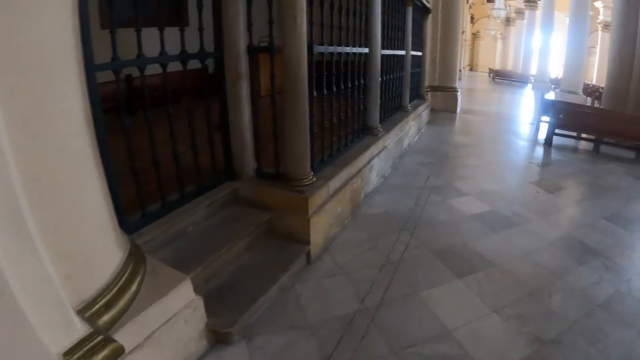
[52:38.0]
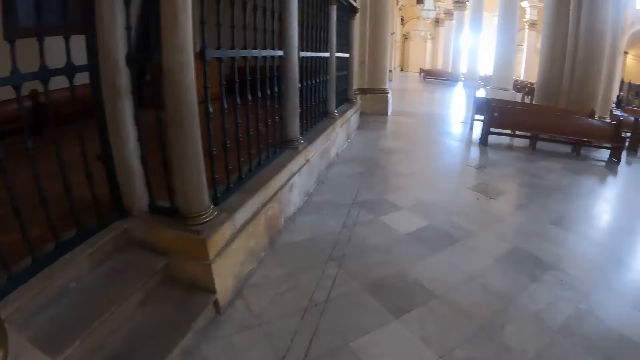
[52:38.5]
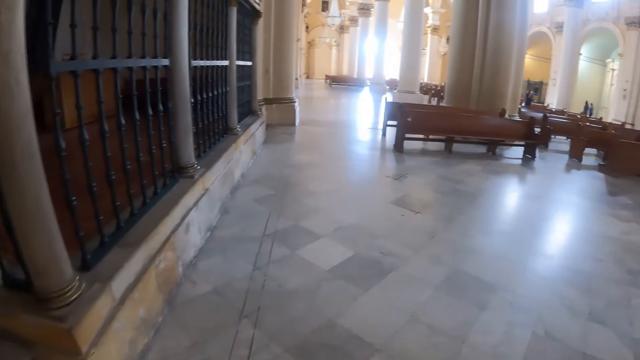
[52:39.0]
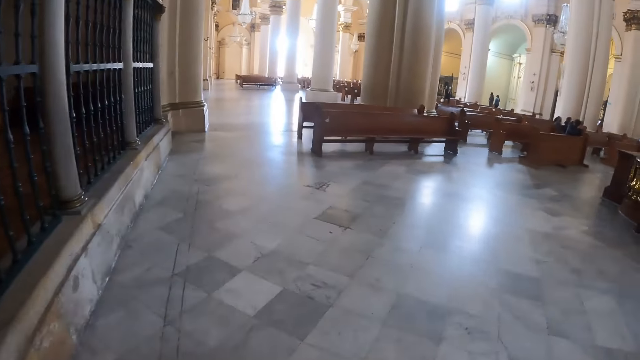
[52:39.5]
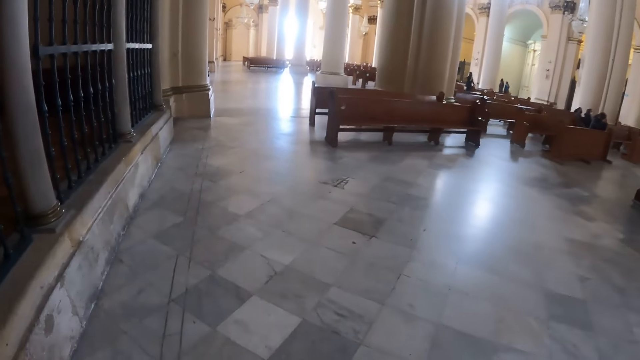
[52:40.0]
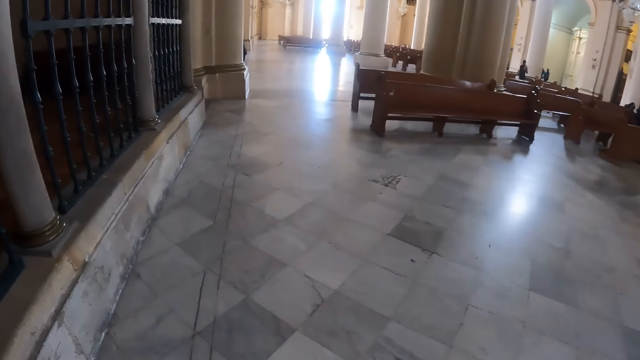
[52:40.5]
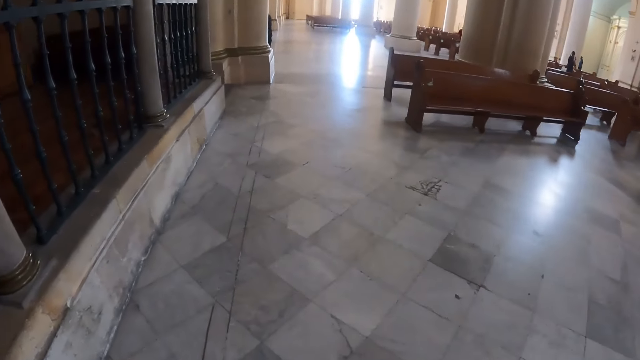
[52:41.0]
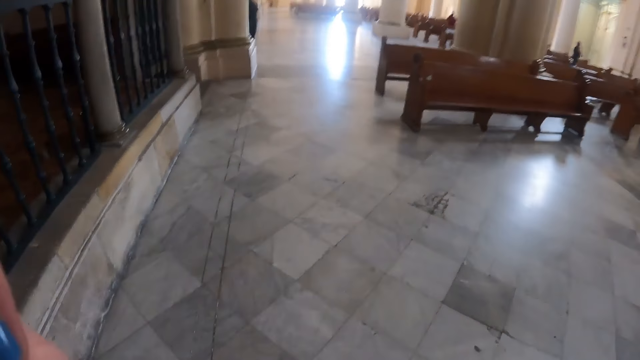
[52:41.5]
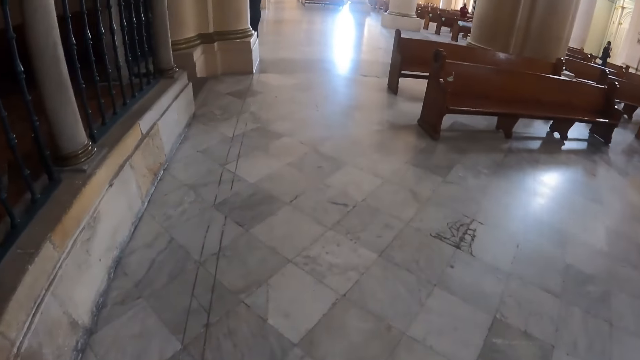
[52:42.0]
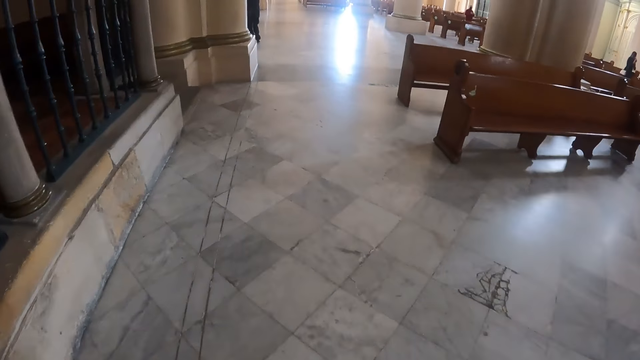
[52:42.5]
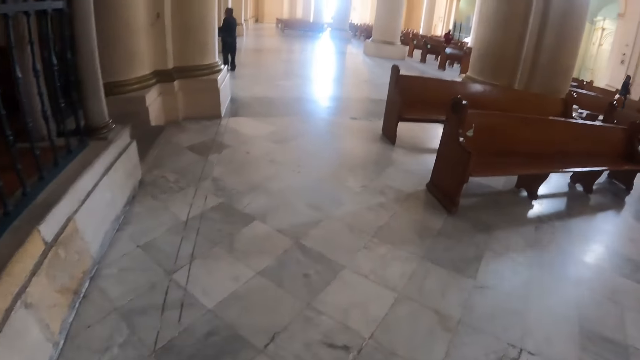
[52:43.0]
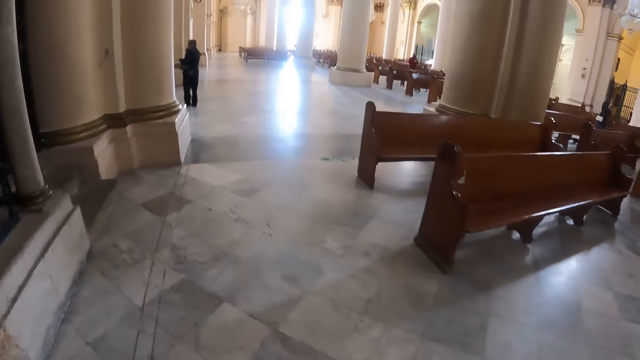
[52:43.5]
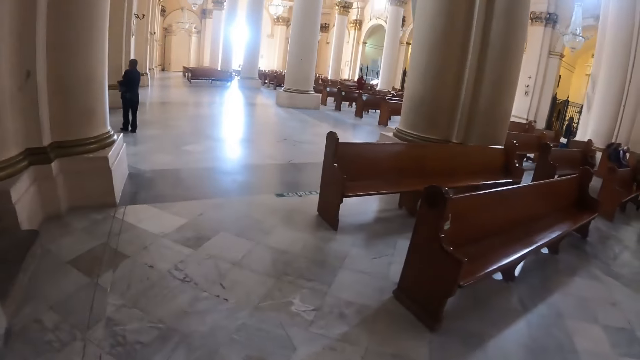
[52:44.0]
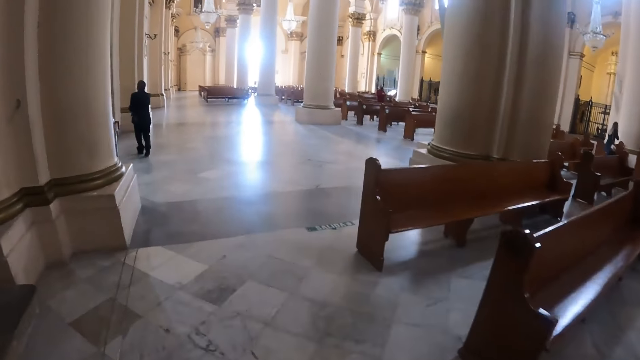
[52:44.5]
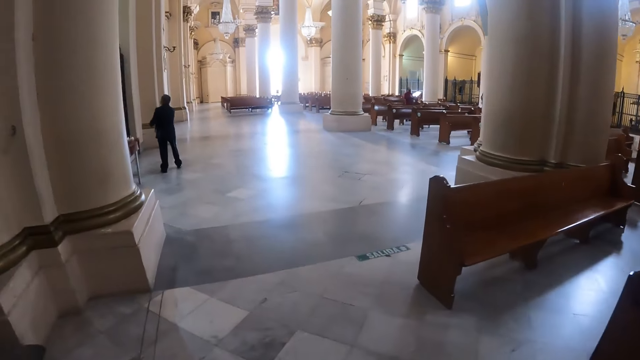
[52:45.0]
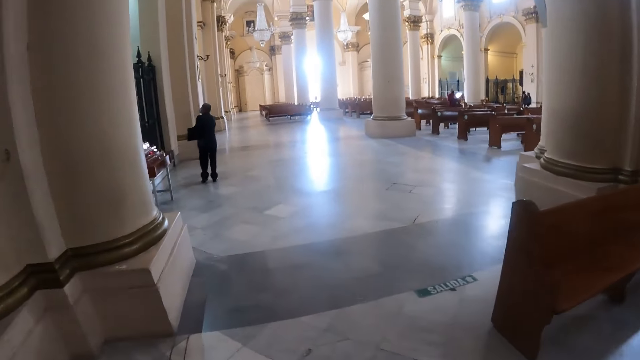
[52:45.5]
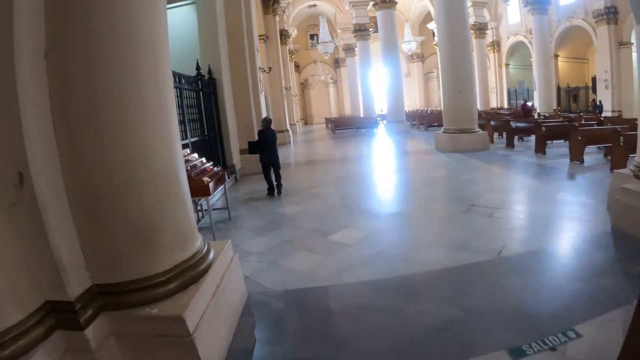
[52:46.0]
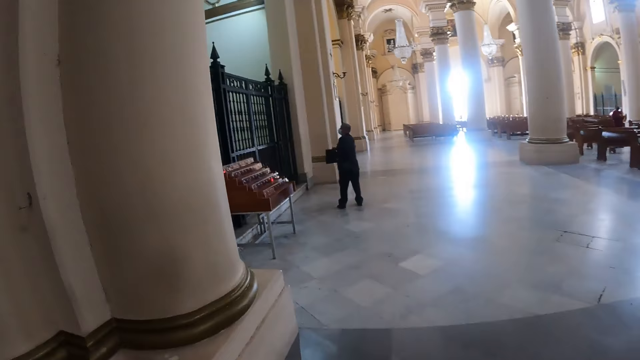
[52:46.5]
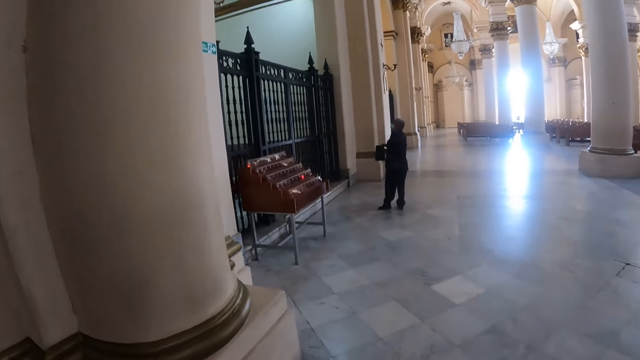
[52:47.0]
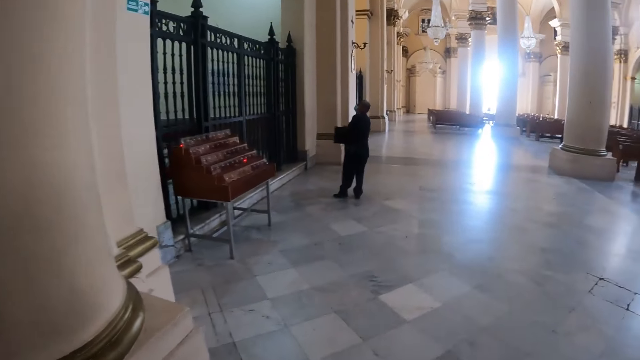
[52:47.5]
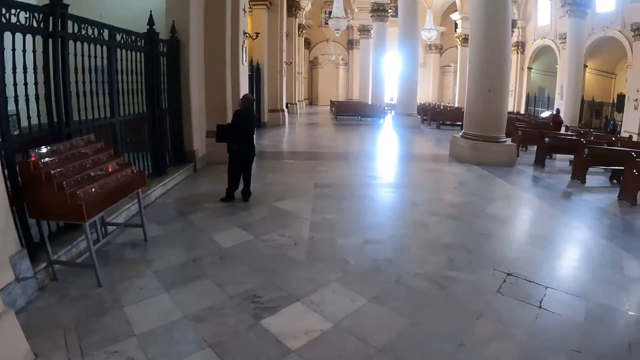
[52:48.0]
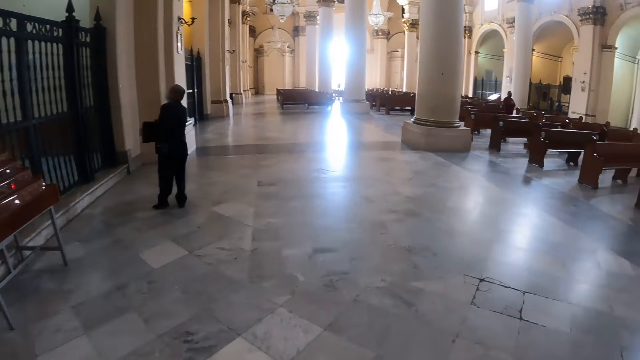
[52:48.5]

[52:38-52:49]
The camera wearer walks in the church. They walk in the church again.

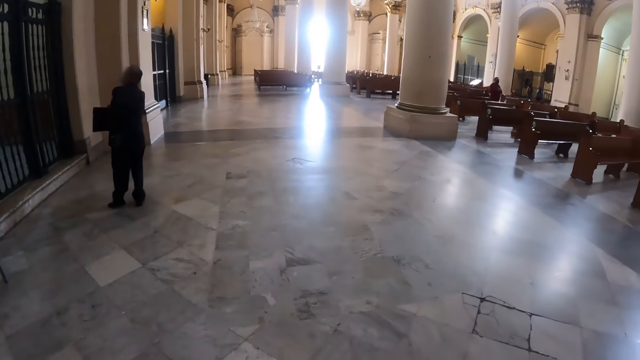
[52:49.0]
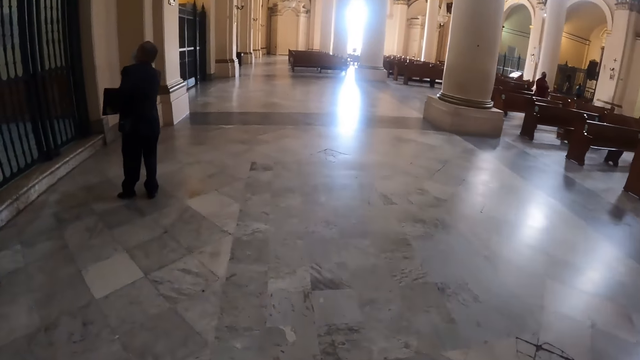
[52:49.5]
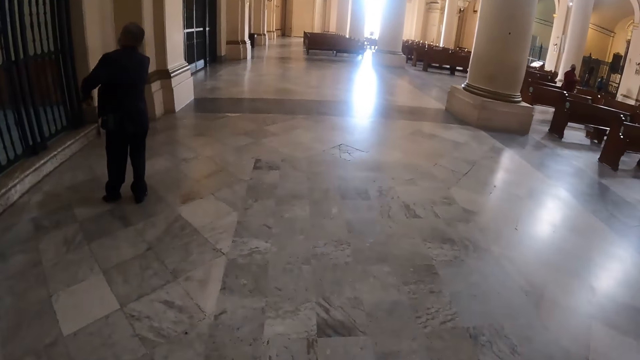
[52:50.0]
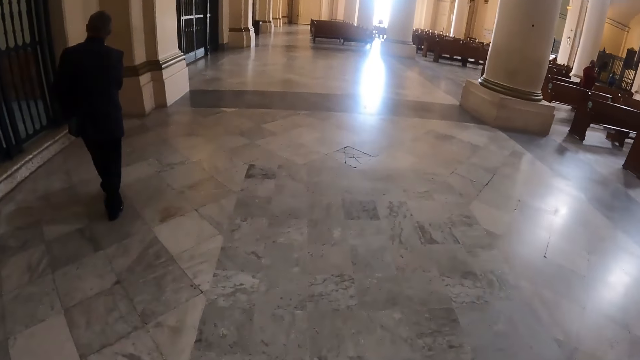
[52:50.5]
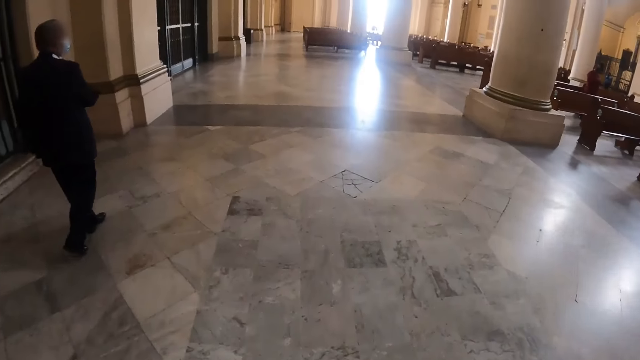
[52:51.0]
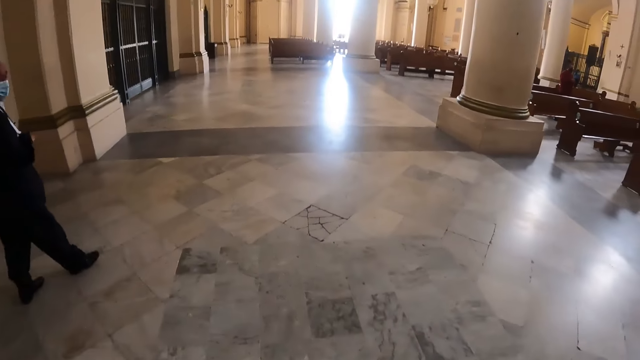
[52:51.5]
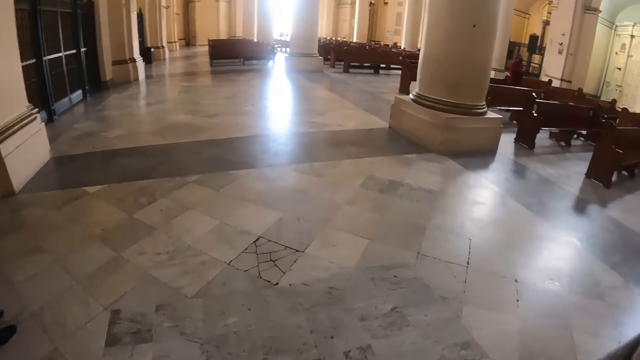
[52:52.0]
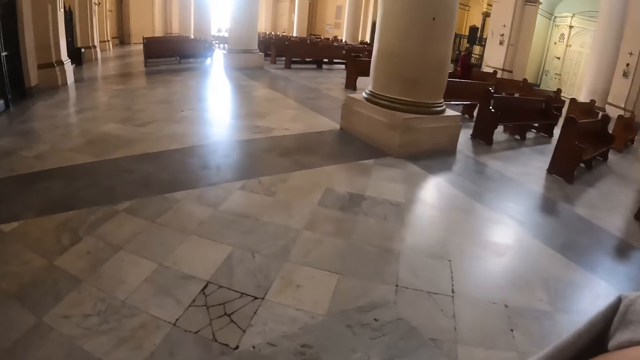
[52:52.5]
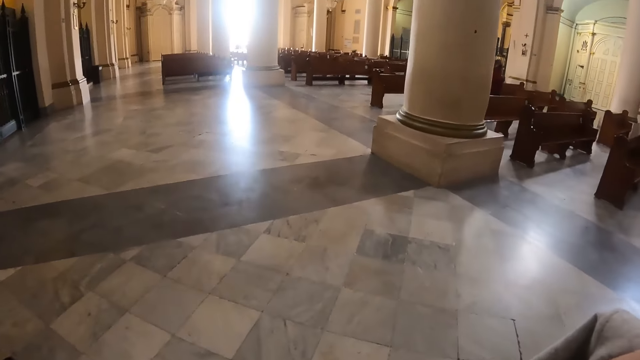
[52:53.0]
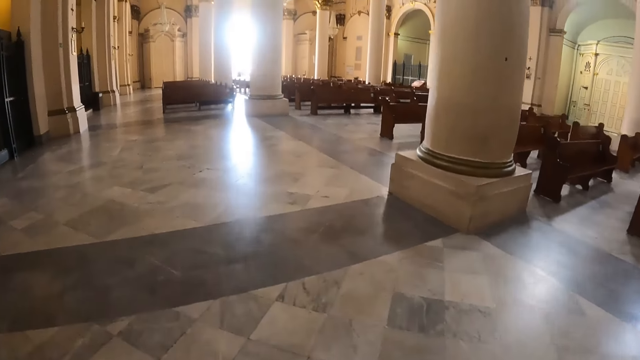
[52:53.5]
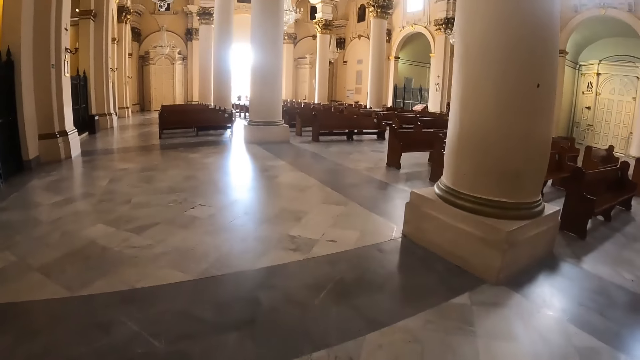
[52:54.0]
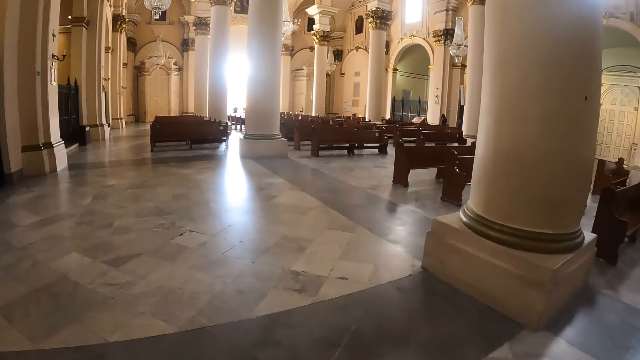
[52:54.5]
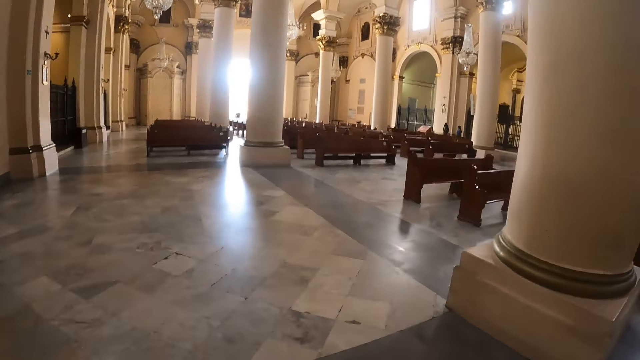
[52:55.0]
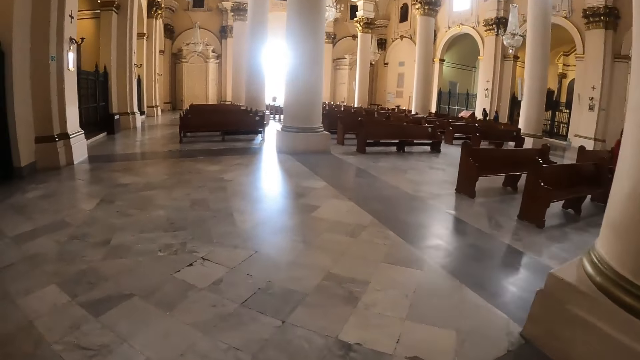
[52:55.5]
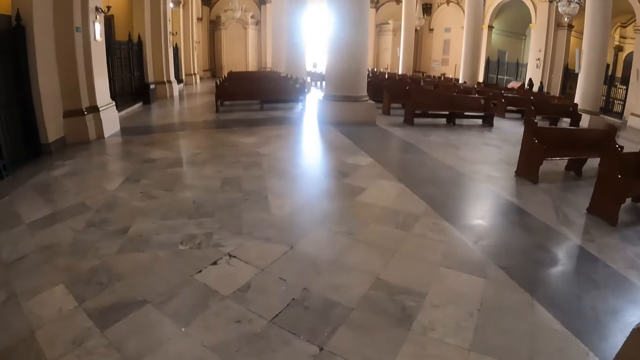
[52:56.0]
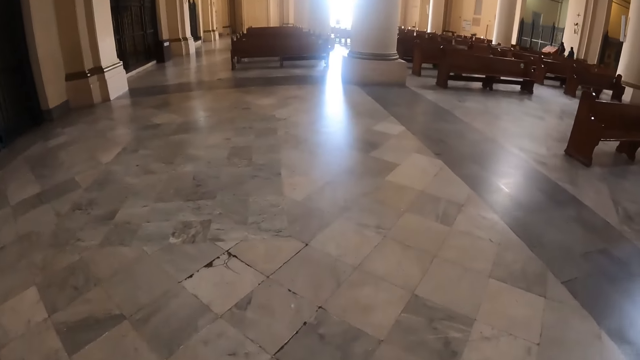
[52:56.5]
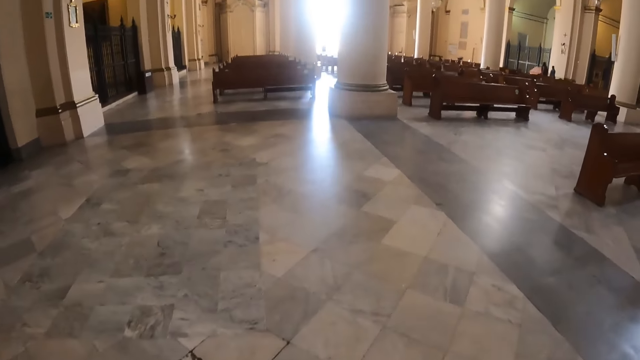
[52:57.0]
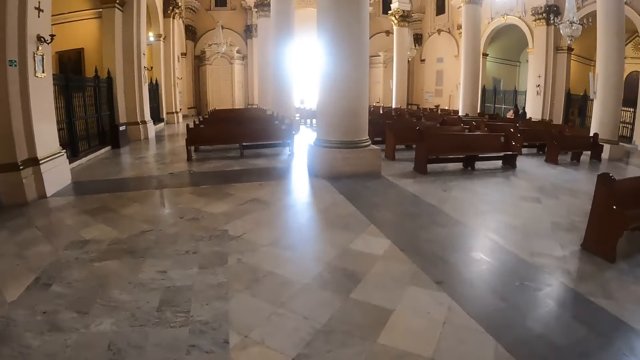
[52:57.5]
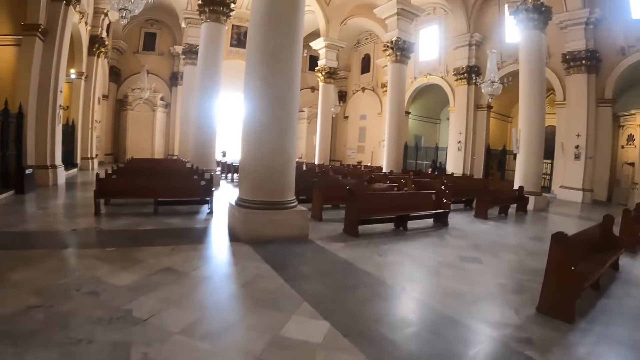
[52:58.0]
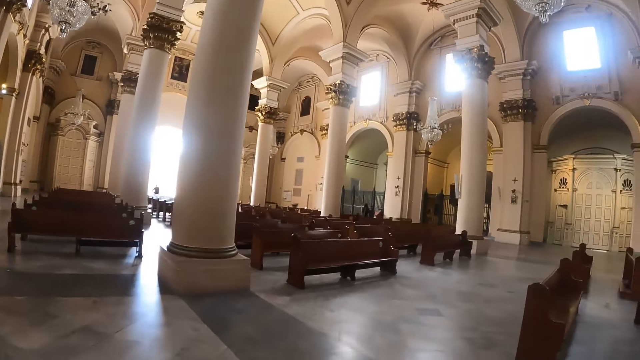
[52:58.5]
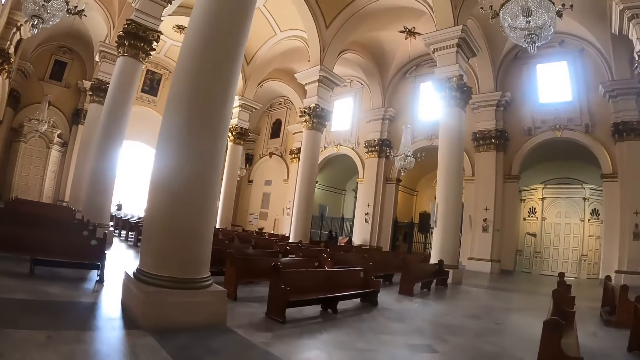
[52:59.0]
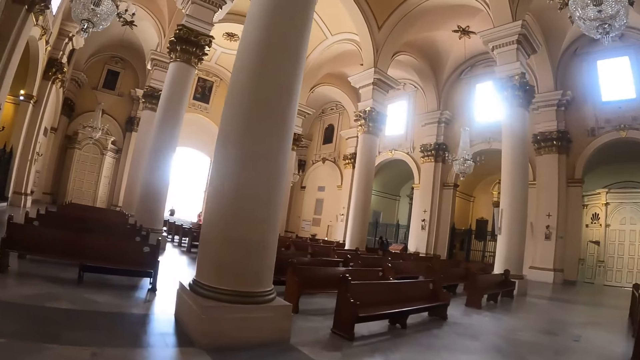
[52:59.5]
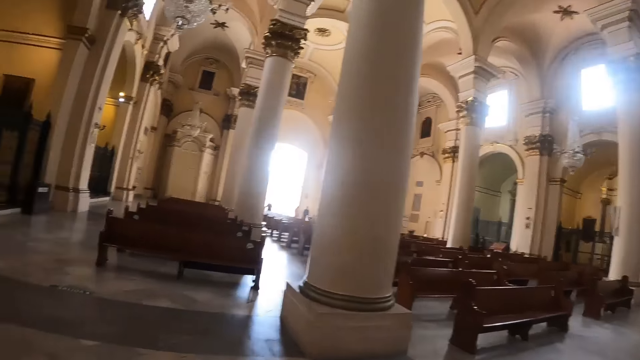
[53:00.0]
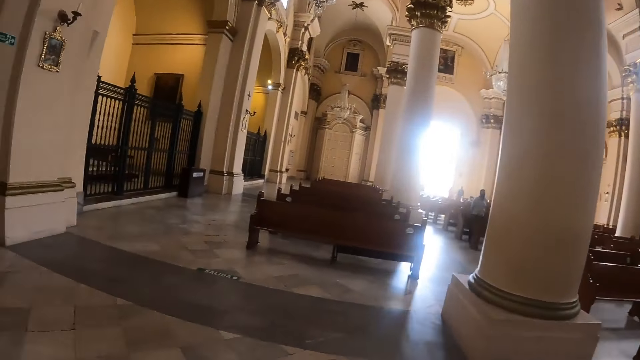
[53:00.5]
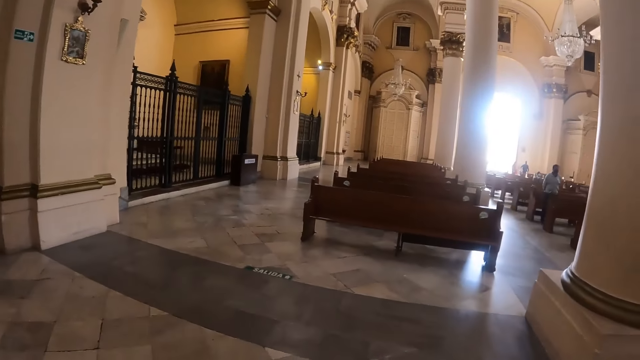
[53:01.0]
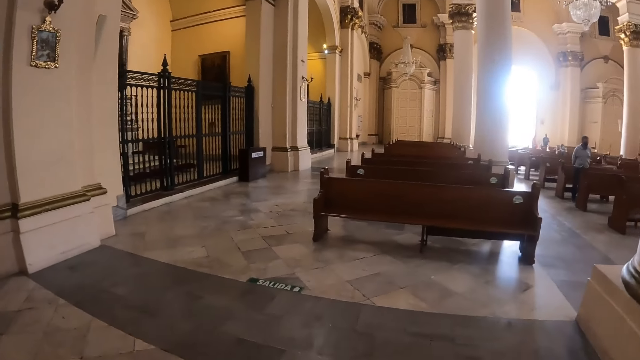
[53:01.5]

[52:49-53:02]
The camera wearer walks in the church. They look around. They walk in the church.
